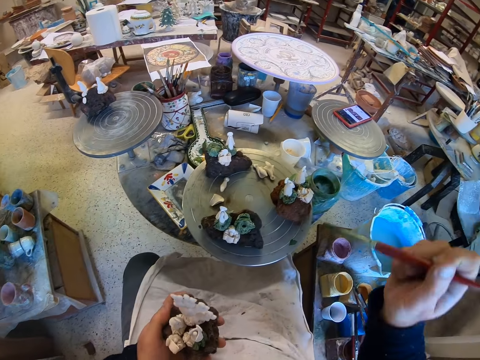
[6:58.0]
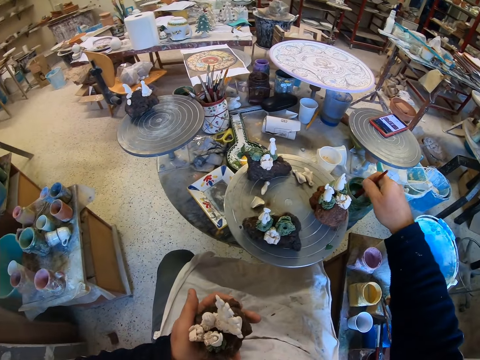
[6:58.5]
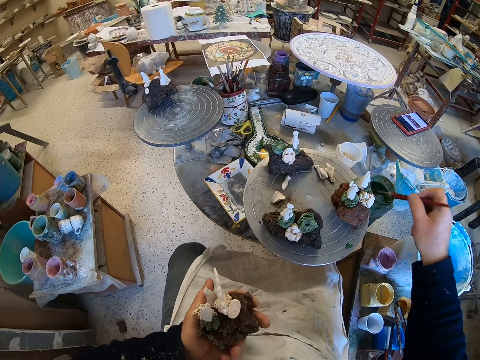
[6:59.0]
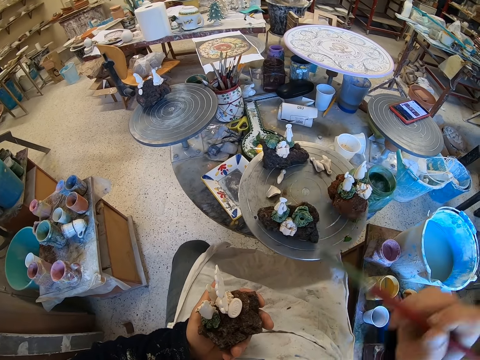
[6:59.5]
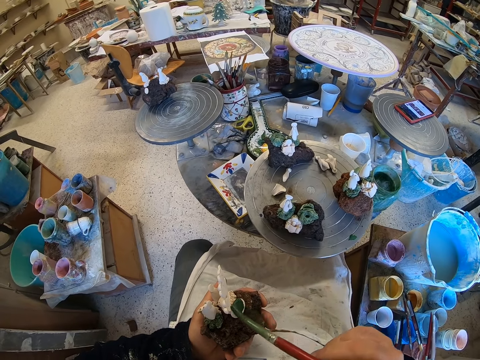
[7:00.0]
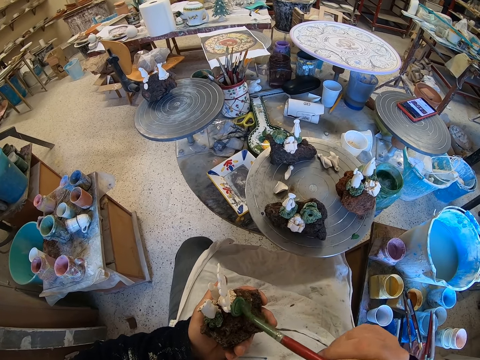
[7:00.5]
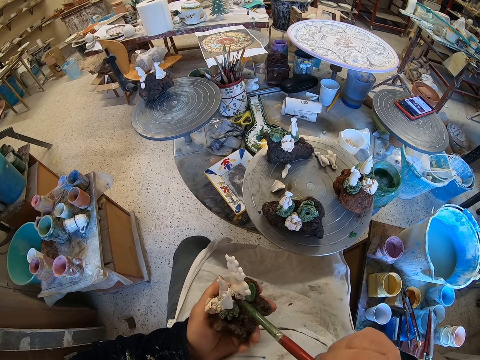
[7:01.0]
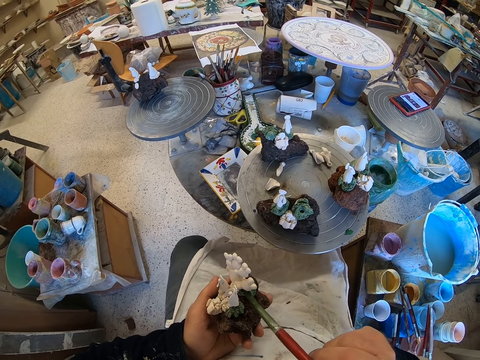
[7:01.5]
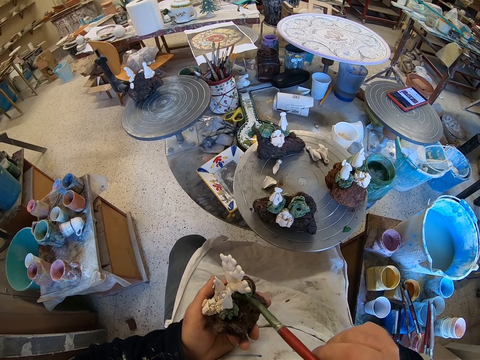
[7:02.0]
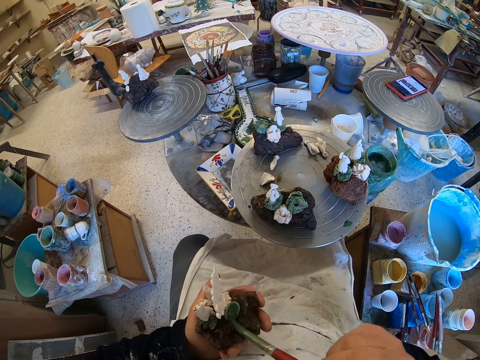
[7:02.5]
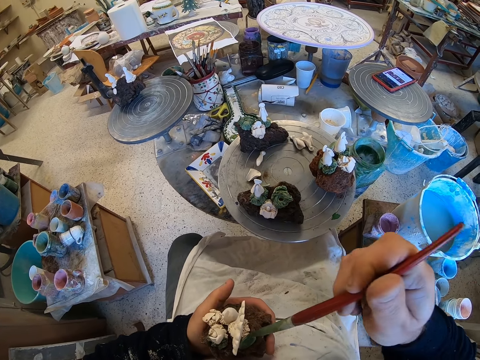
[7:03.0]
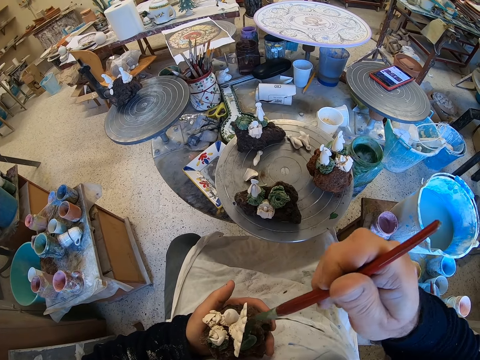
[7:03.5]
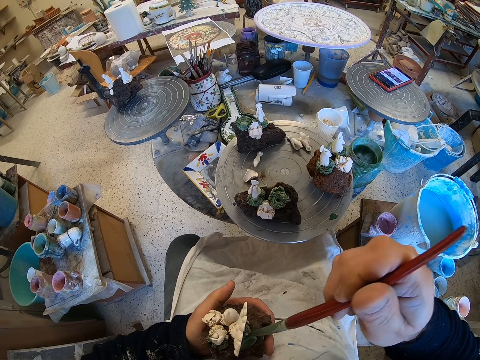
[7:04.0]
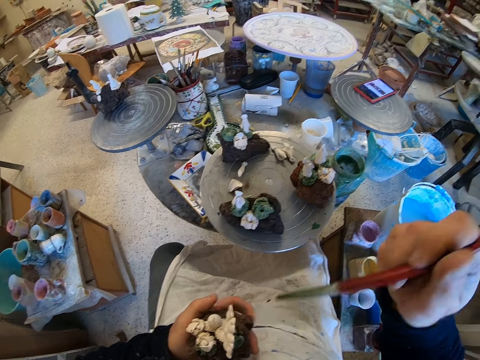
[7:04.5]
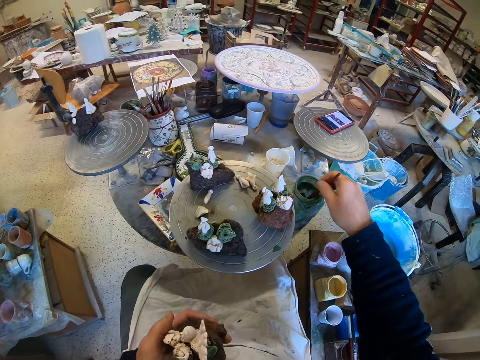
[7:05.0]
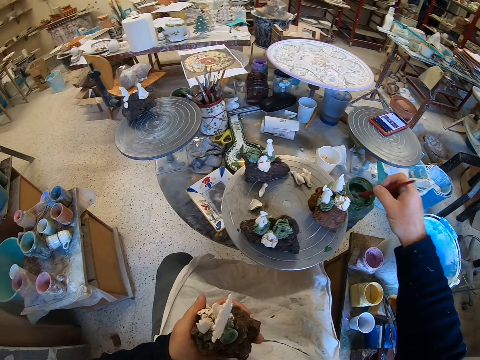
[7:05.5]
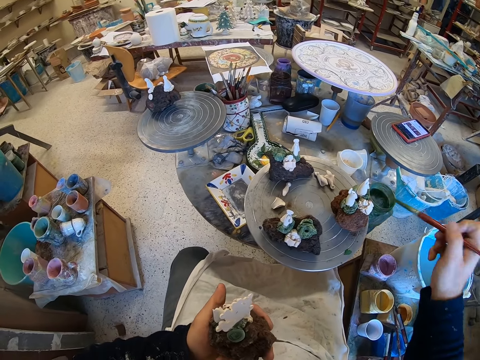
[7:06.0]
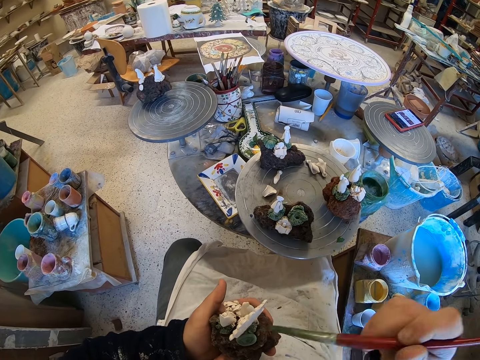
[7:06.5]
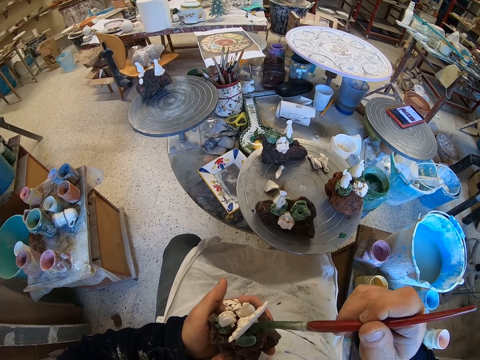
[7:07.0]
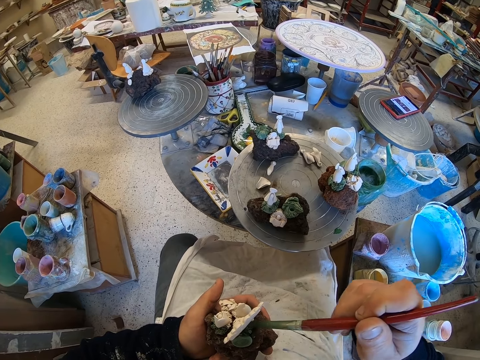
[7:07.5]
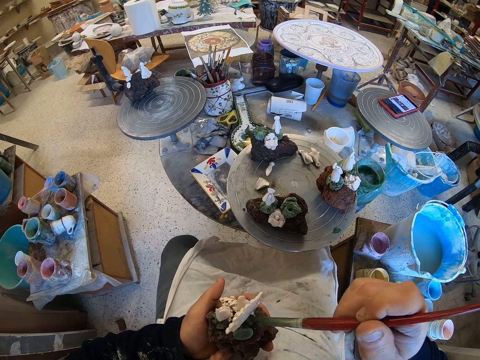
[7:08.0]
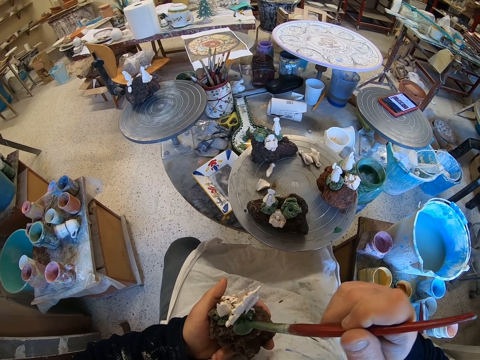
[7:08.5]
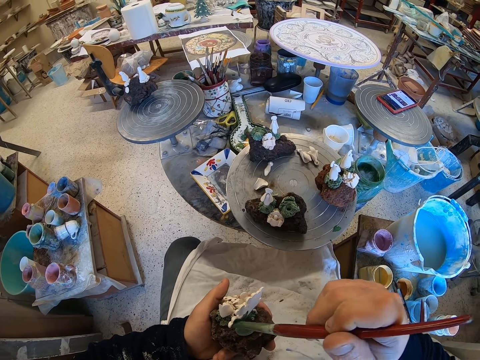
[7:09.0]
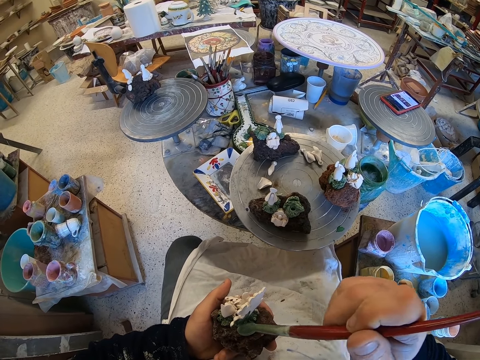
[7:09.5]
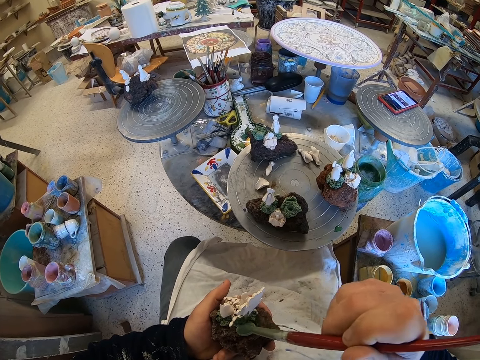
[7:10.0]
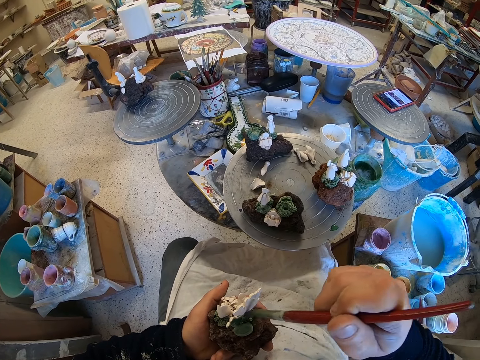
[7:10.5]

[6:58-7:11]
The camera wearer scoops paint from a paint can with a paint brush. They paint a craft model with the paint brush. They scoop paint from the paint can with the paint brush. They paint the craft model with the paint brush.

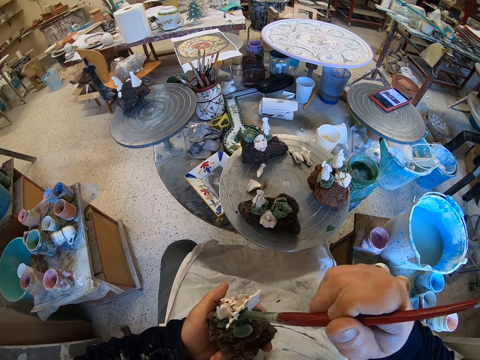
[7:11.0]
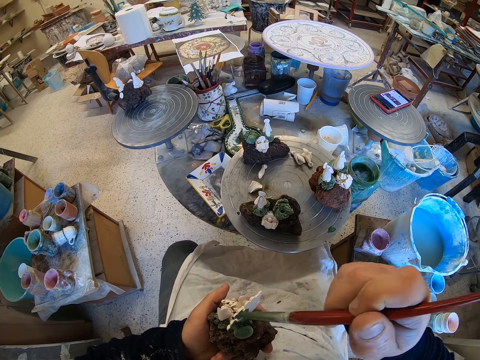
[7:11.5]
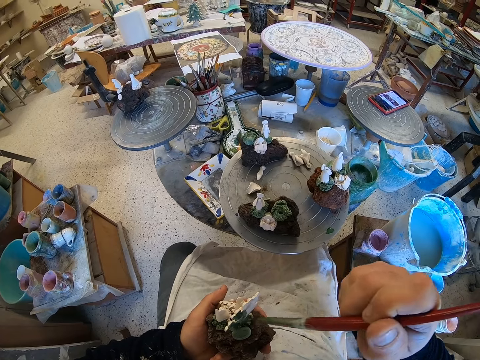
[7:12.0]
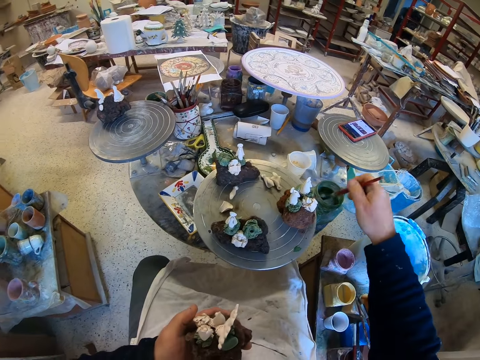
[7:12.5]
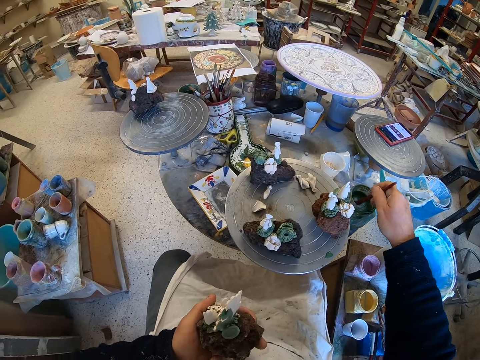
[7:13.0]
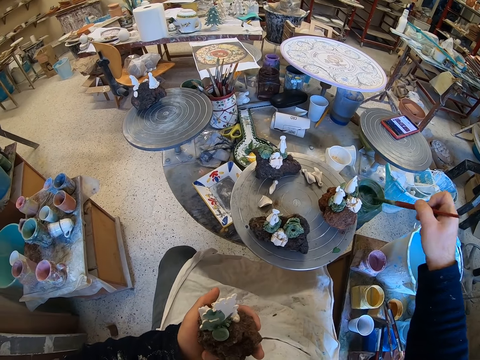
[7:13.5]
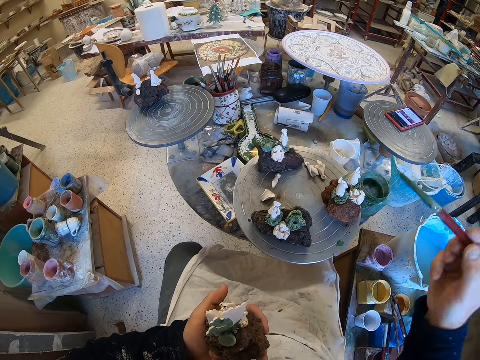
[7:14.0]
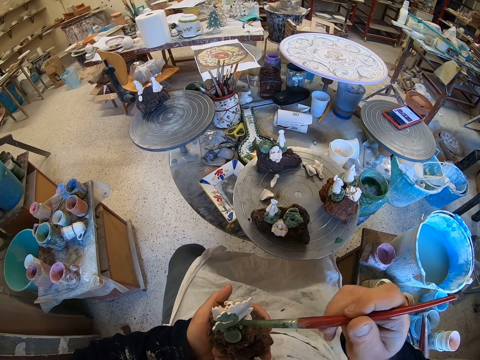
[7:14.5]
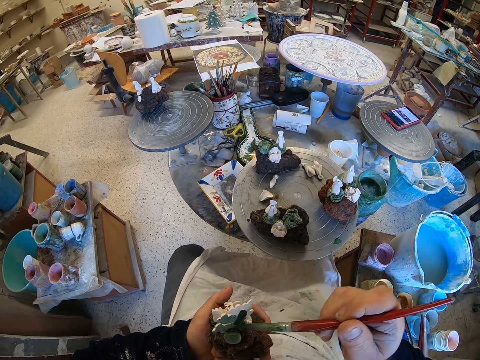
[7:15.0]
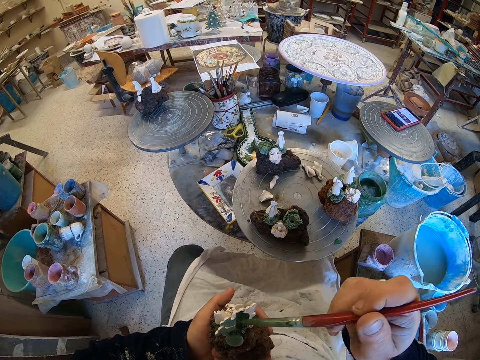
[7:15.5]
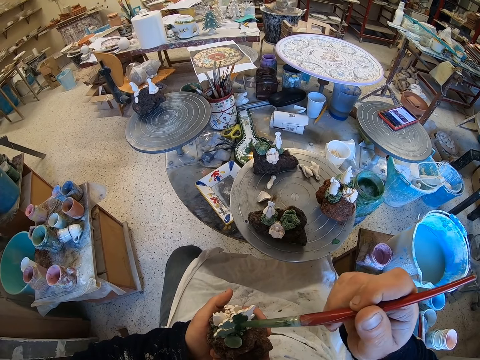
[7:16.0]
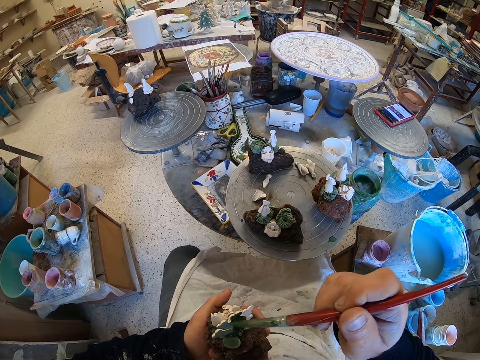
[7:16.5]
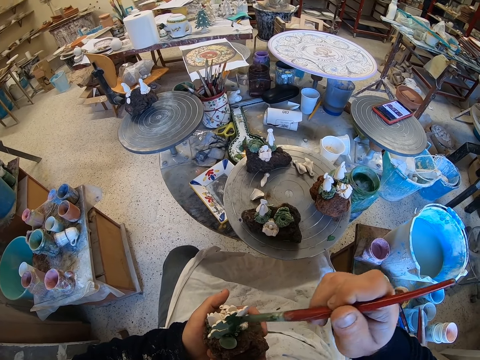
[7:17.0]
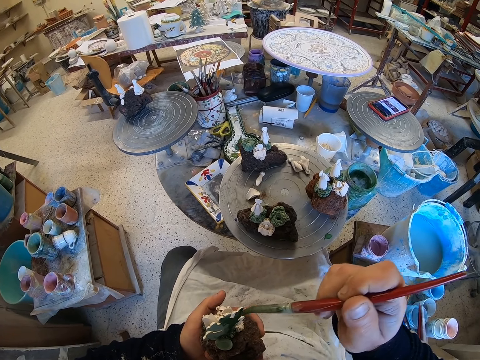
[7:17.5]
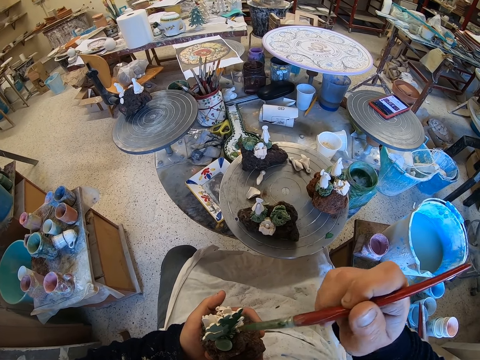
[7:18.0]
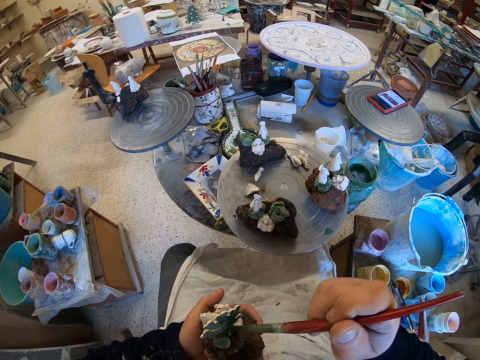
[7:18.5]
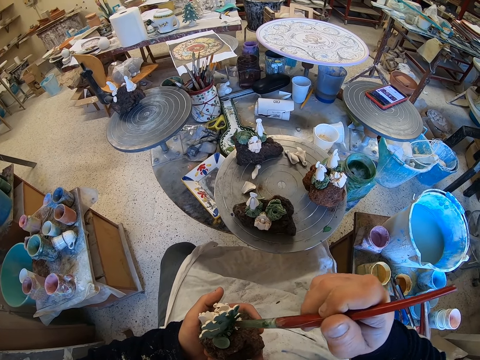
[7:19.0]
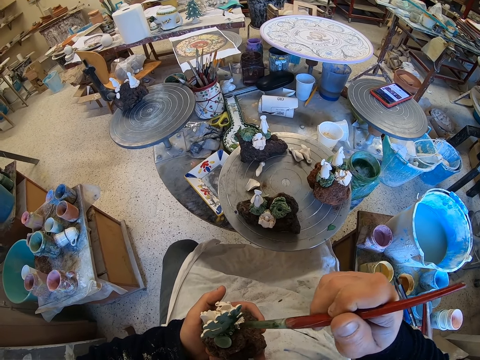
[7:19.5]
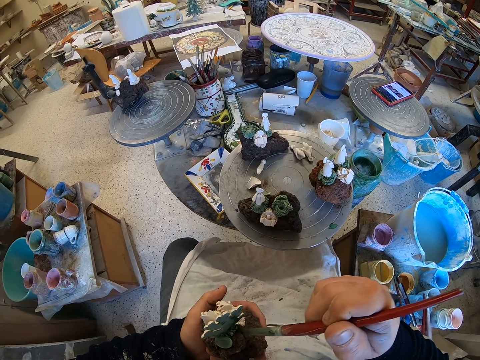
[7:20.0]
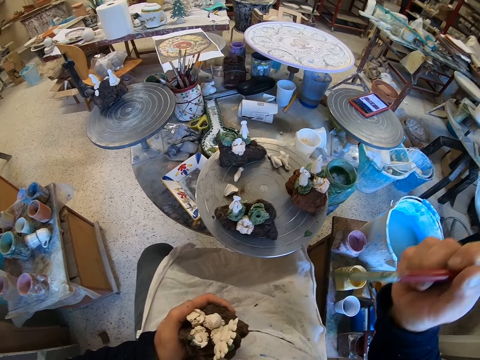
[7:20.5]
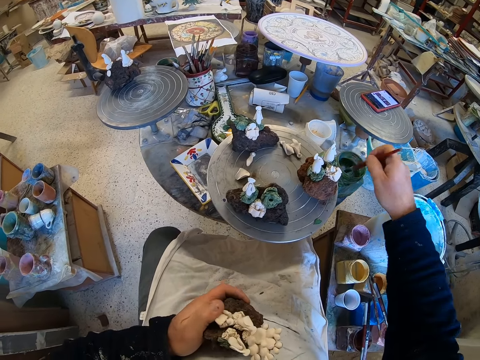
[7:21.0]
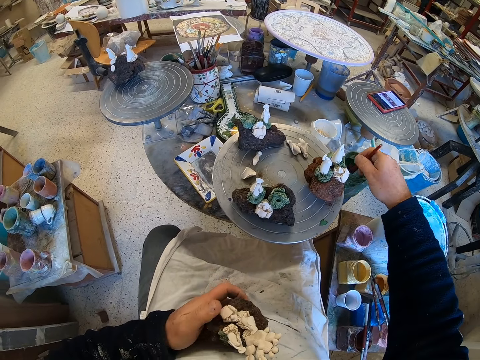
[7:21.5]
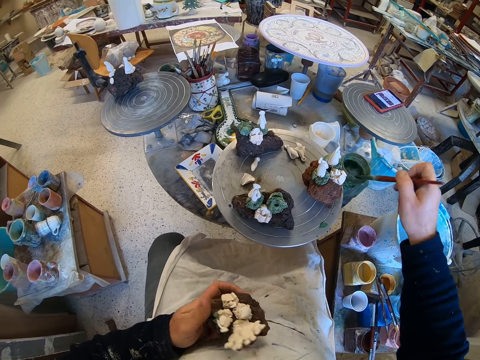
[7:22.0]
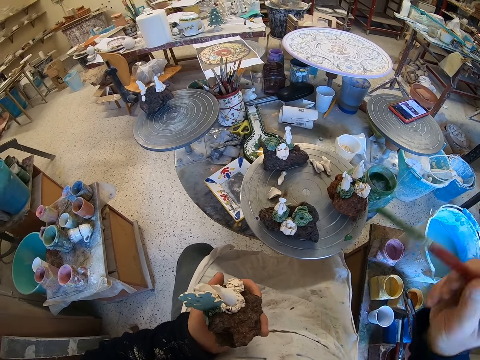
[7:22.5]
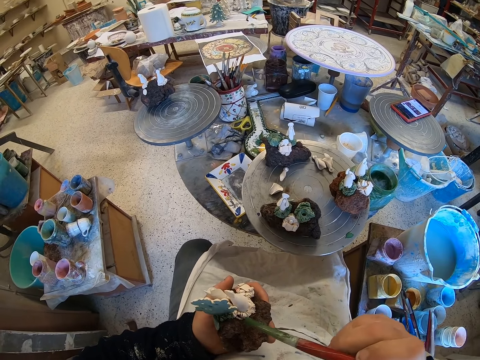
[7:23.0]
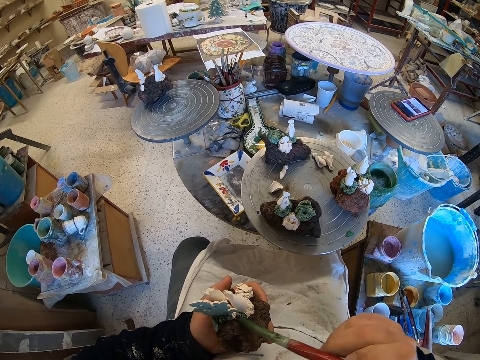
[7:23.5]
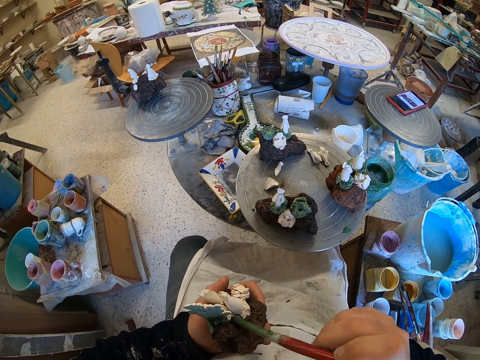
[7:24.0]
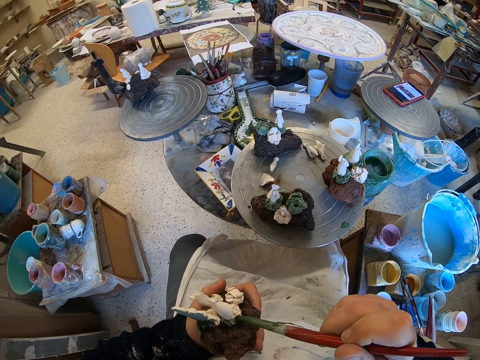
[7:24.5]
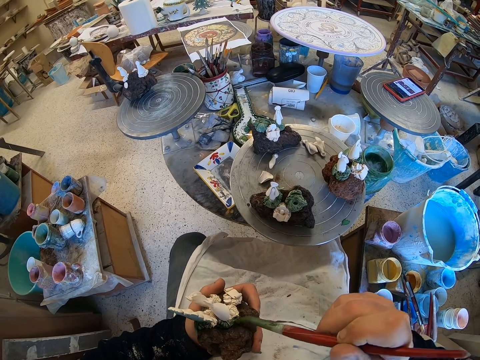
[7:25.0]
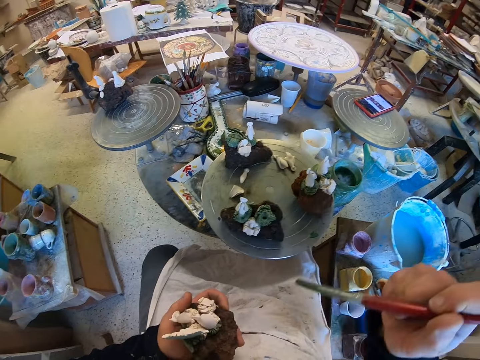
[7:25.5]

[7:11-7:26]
The camera wearer scoops paint from a paint can with a paint brush. They paint a craft model with the paint brush. They scoop paint from the paint can with the paint brush. They paint the craft model with the paint brush.
